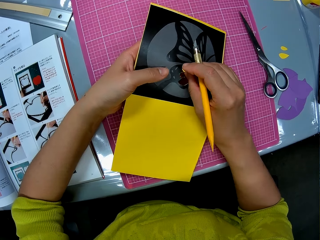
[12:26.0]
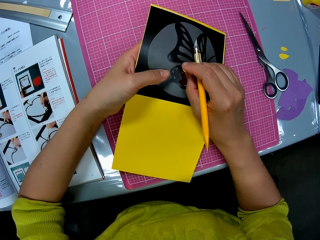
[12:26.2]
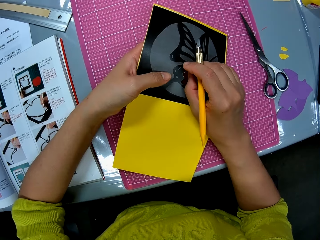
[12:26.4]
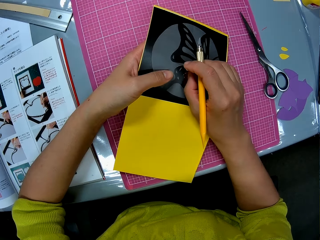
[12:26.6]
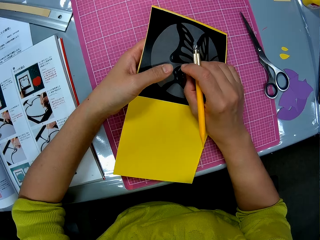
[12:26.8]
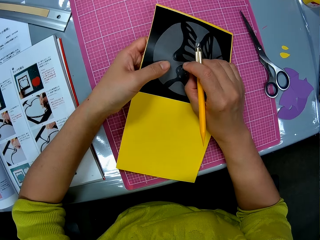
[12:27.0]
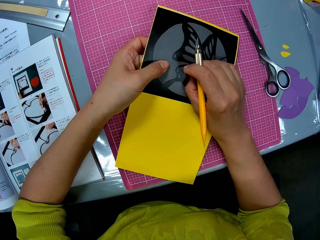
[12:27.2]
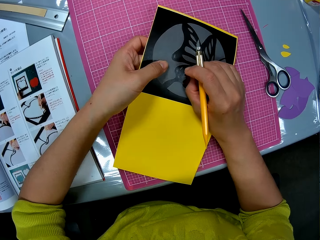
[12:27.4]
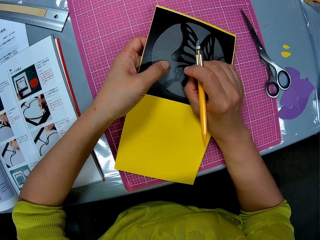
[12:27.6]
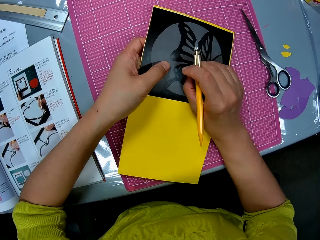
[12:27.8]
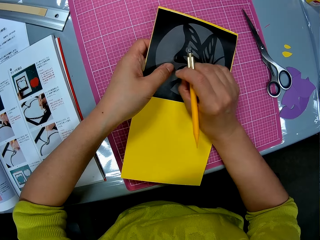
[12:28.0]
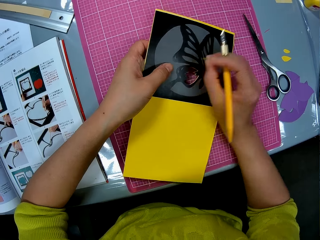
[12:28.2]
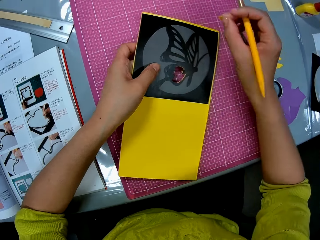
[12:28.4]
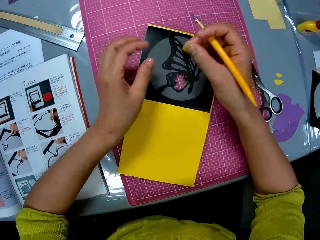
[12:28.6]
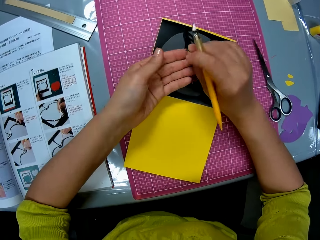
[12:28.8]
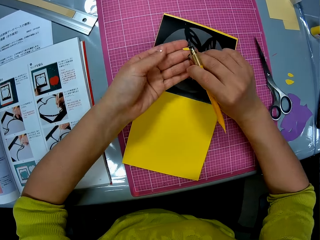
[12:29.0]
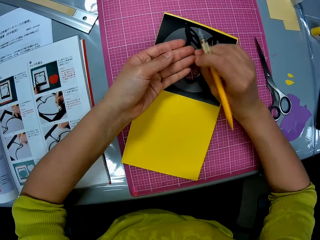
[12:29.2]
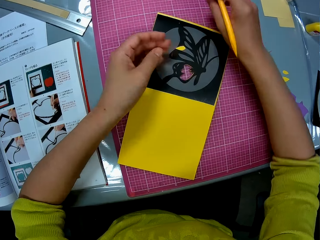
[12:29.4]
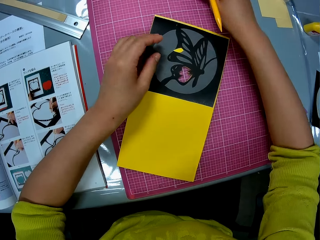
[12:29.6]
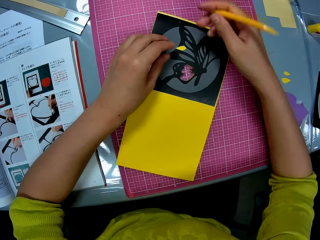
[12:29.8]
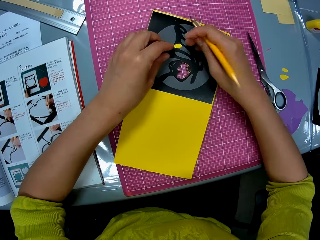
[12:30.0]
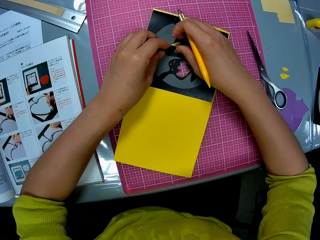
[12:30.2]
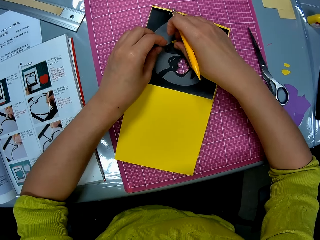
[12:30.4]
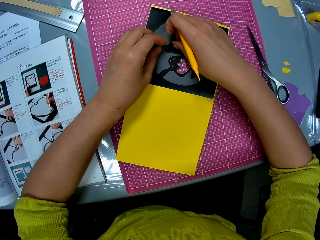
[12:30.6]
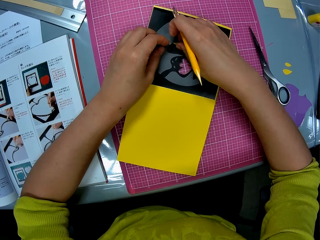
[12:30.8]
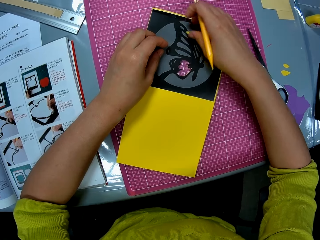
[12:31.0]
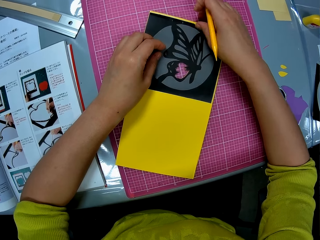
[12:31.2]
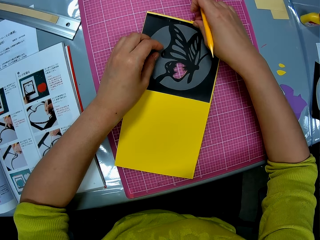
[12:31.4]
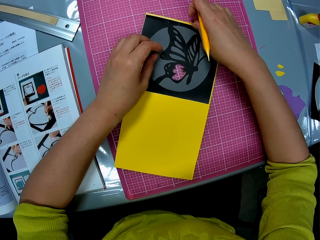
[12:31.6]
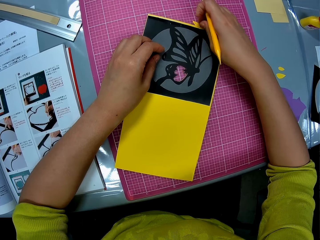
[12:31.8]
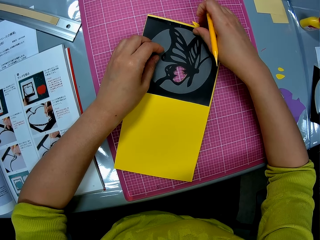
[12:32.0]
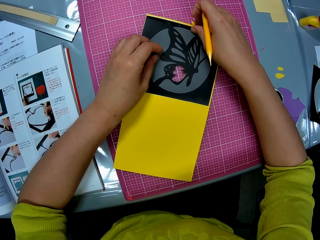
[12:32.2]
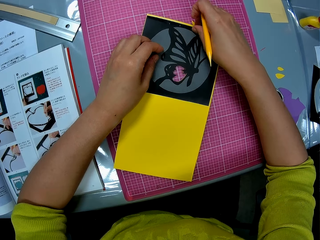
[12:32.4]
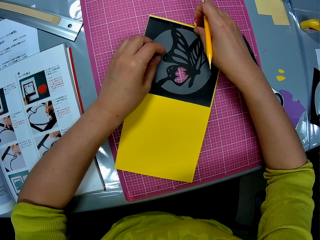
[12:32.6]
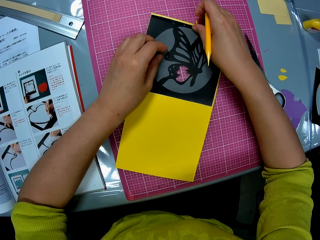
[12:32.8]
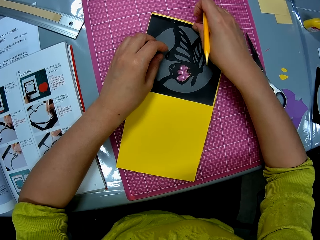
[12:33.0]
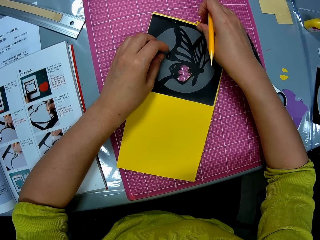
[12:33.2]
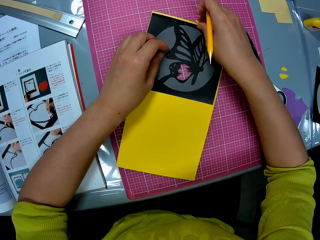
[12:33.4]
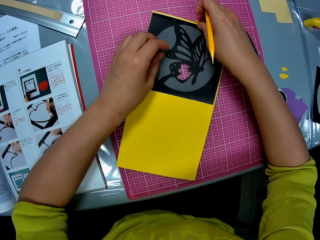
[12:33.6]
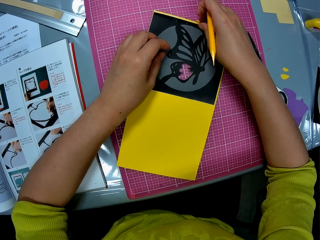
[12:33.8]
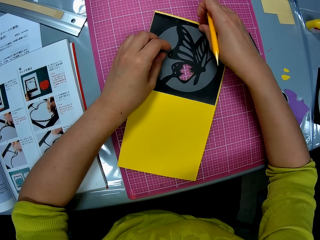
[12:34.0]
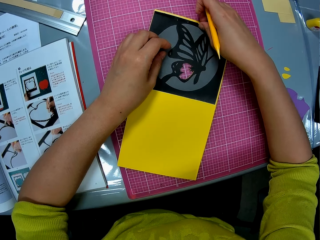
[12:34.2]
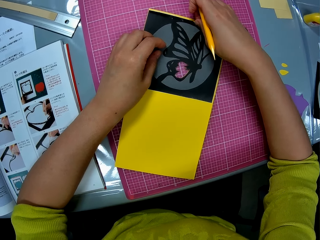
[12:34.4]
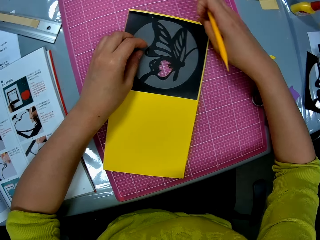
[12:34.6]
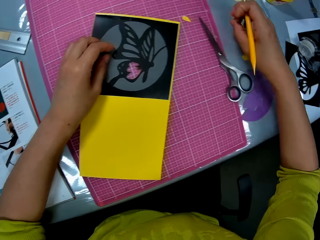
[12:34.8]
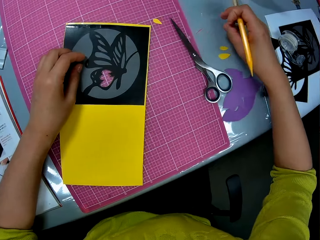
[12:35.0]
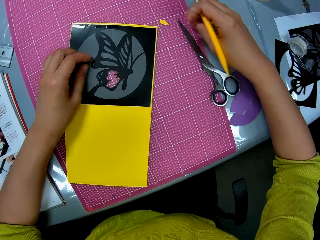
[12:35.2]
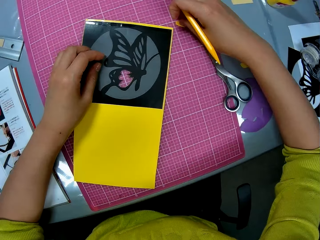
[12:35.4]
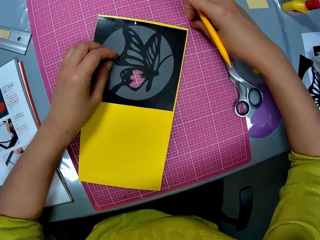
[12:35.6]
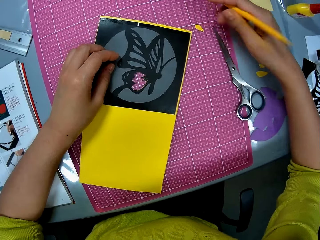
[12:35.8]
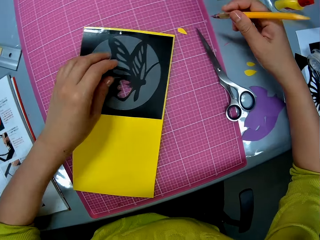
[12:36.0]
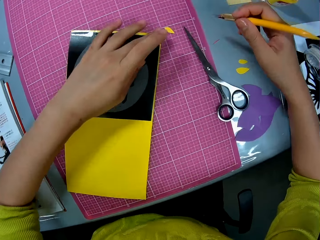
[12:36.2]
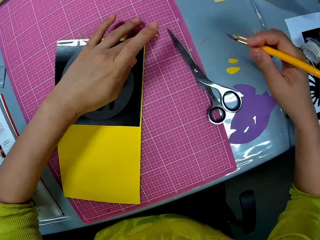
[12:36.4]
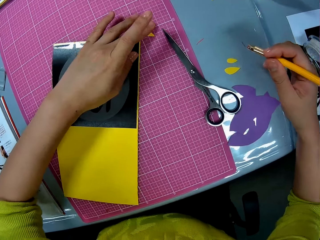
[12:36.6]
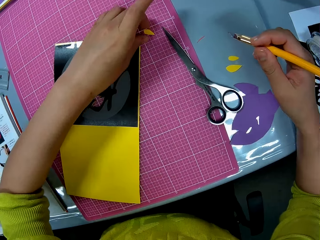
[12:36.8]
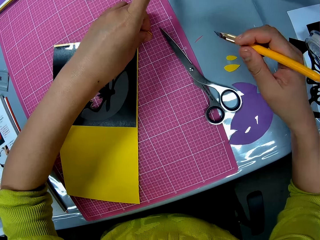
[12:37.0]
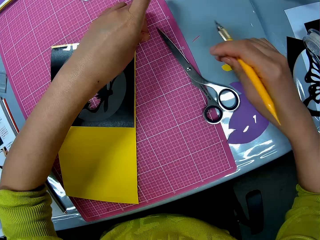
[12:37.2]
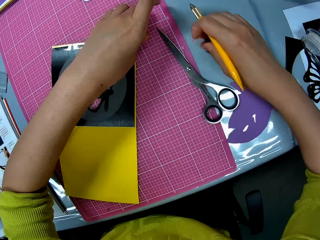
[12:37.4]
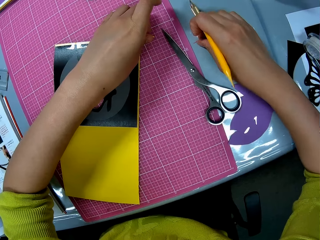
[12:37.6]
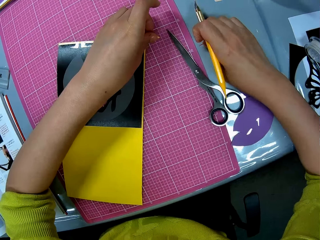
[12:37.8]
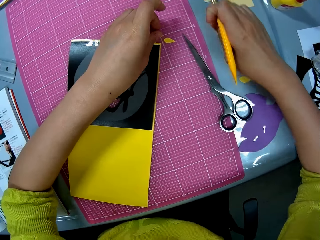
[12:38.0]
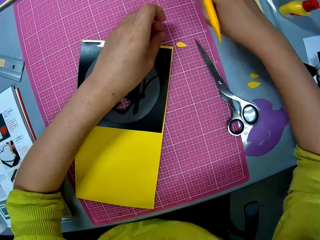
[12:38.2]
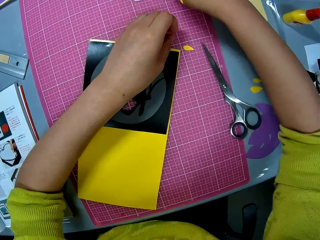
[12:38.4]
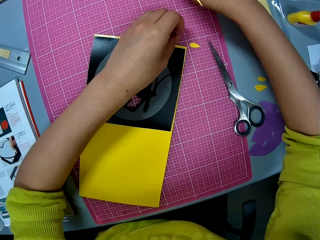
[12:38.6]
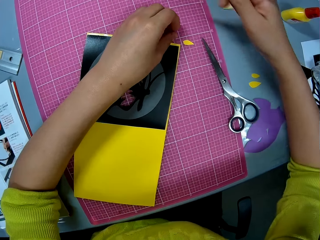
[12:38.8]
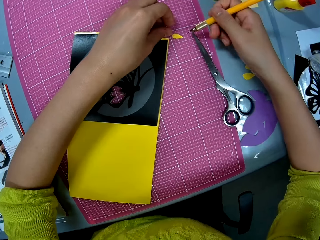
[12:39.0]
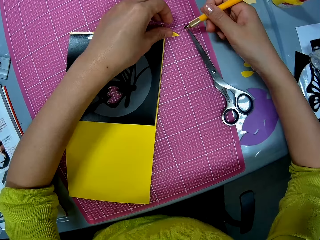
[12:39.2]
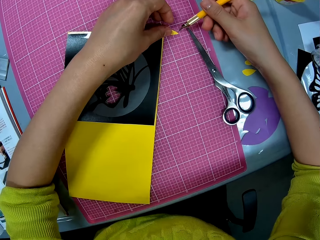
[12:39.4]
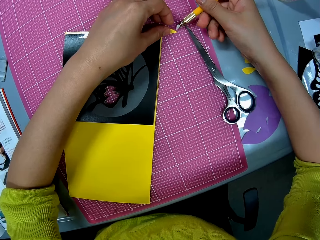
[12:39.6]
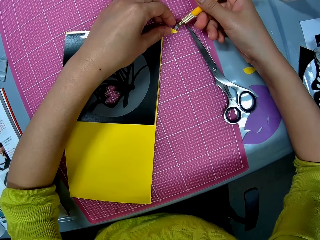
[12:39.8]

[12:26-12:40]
The camera wearer puts down the piece of the cutting paper template. They pick up the piece of the cutting paper template. They put down the piece of the cutting paper template. They pick up the piece of the cutting paper template.

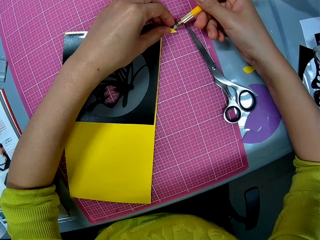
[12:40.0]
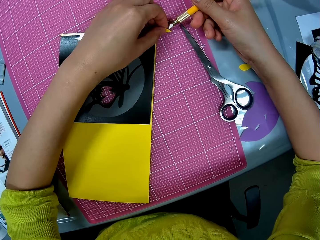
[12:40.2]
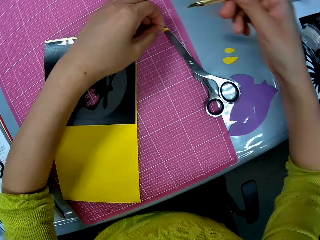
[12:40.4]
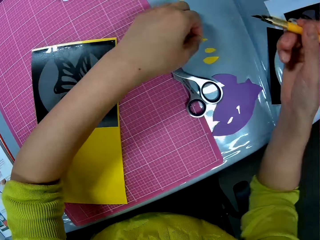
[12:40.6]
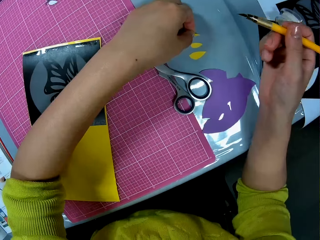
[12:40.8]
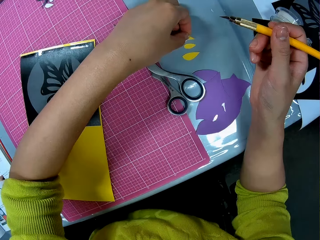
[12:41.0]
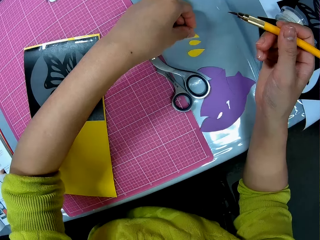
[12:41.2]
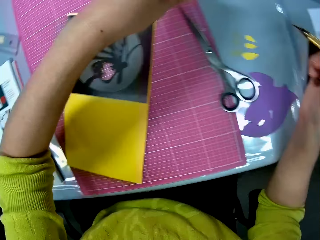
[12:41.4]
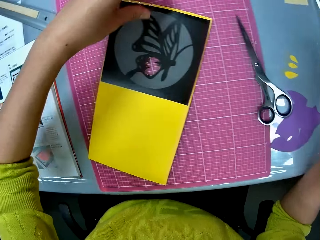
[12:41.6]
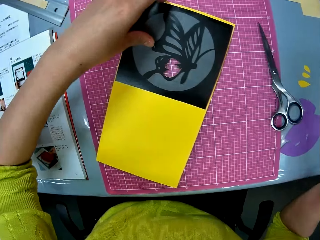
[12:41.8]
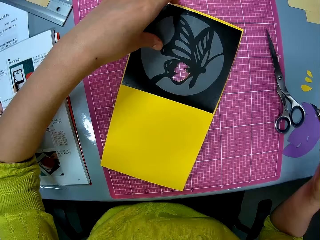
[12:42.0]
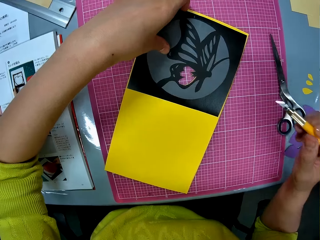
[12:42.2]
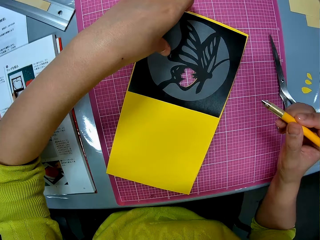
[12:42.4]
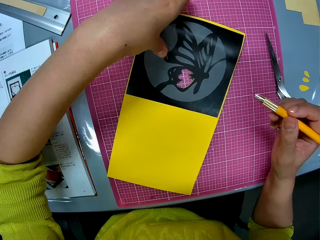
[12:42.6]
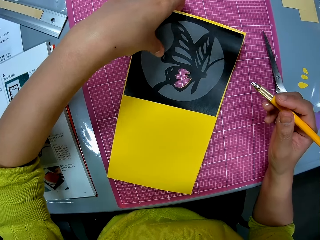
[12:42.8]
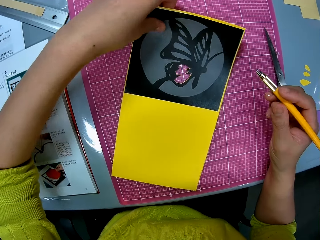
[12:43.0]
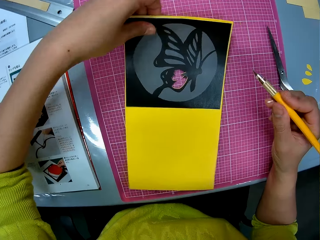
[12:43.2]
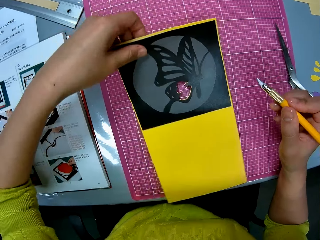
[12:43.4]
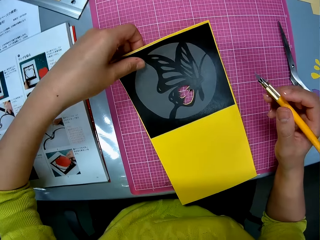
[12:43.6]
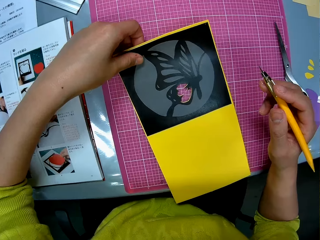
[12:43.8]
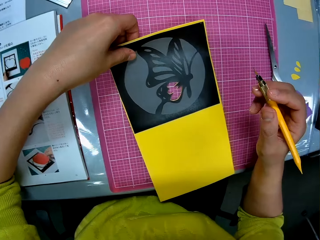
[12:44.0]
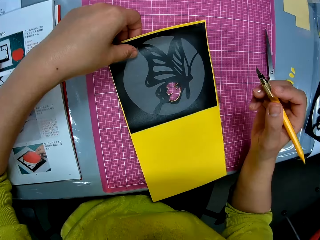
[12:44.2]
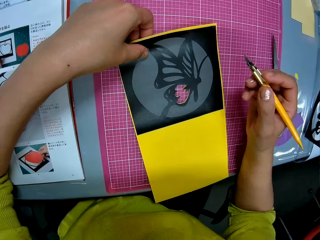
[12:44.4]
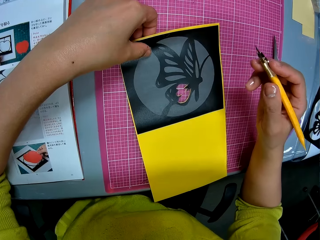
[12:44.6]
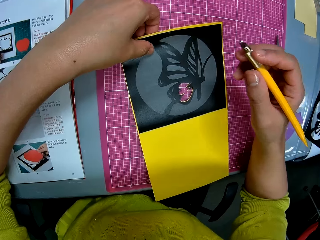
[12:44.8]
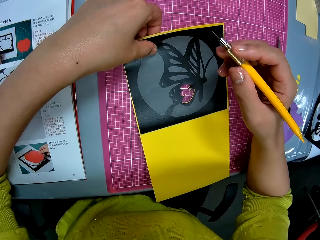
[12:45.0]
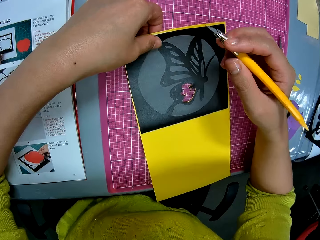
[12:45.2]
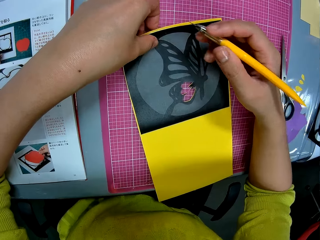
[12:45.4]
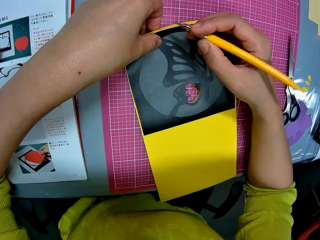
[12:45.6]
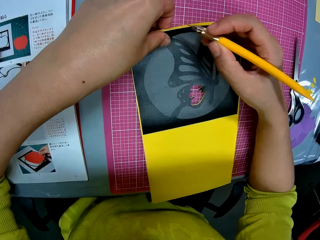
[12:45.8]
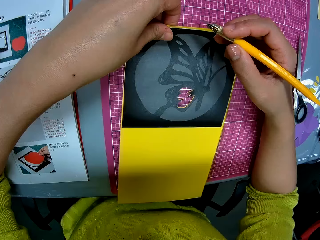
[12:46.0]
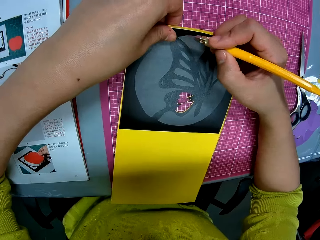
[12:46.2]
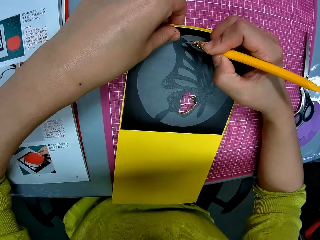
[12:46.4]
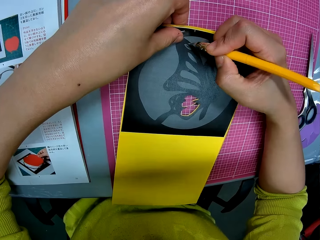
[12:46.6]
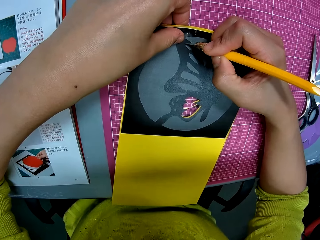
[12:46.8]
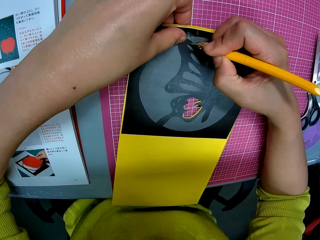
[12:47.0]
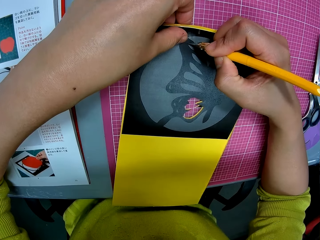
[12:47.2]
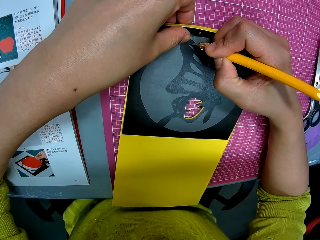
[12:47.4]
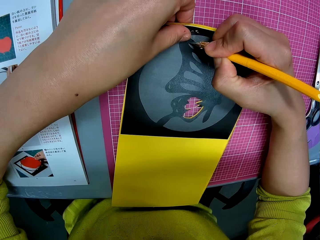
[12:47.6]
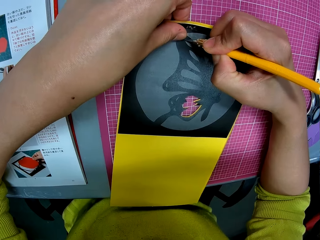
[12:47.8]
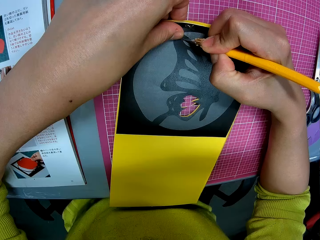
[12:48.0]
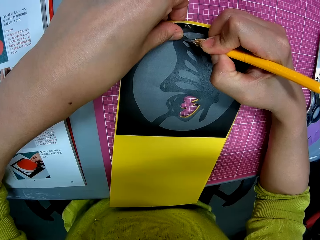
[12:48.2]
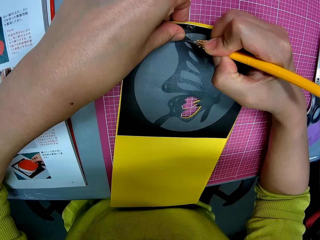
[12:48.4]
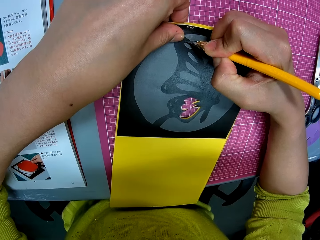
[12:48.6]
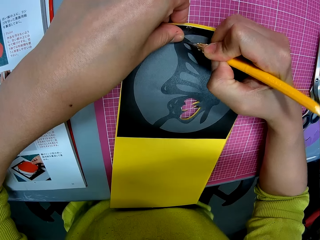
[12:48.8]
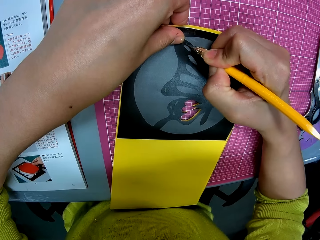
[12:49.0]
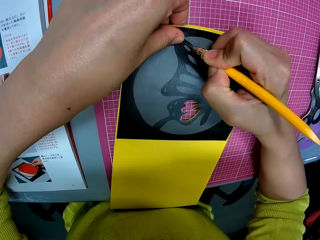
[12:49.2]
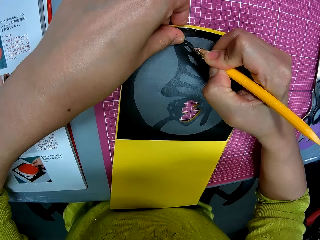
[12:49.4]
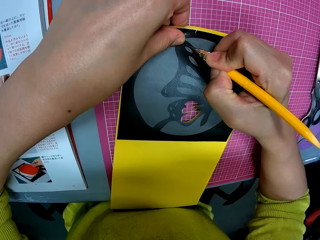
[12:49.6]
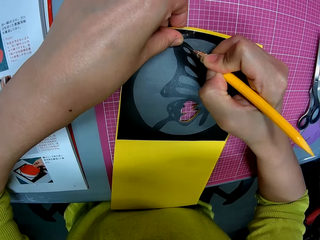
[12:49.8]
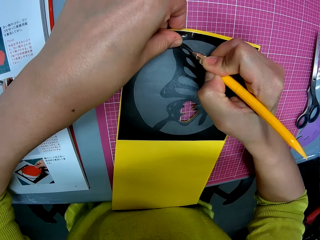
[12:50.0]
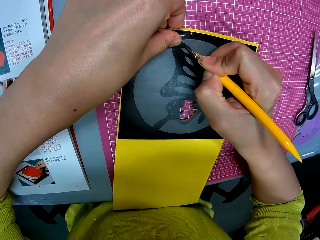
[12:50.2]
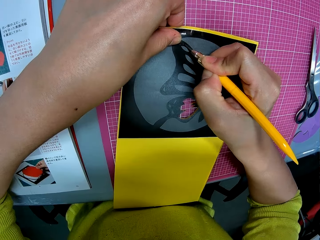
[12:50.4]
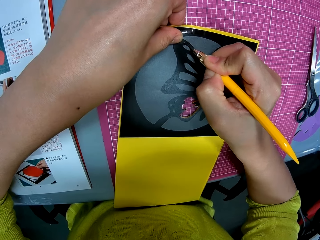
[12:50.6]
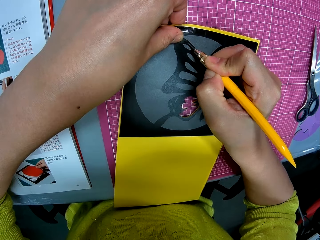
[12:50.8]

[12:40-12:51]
The camera wearer puts the cutout on the table. She adjusts the papercraft with her left hand. She cuts out the butterfly print on the papercraft with the craft knife in her right hand.
